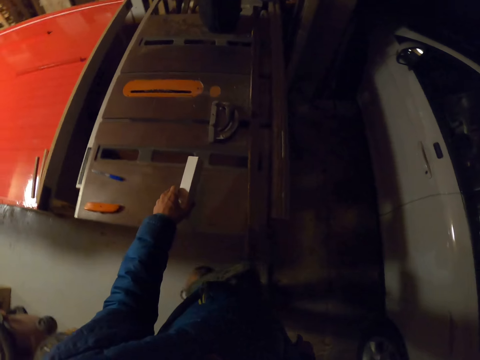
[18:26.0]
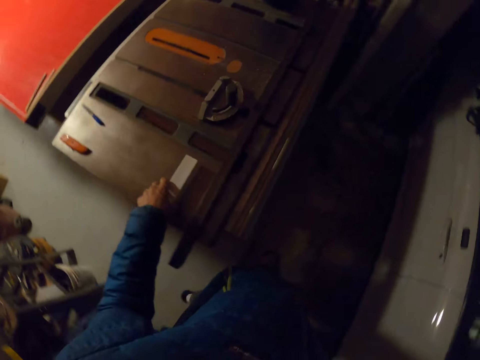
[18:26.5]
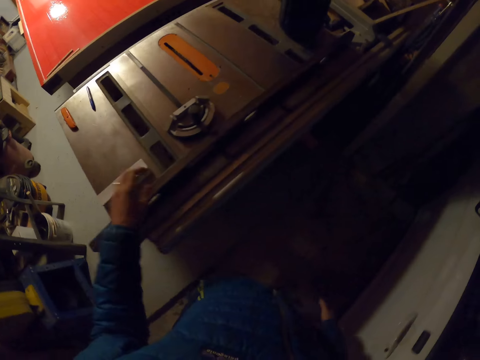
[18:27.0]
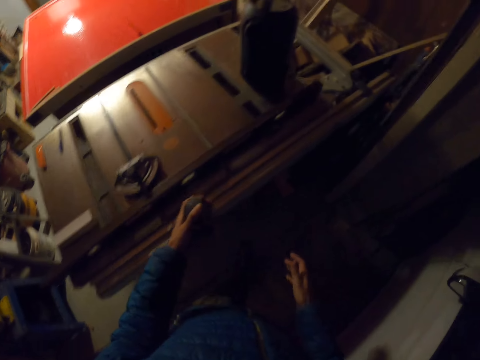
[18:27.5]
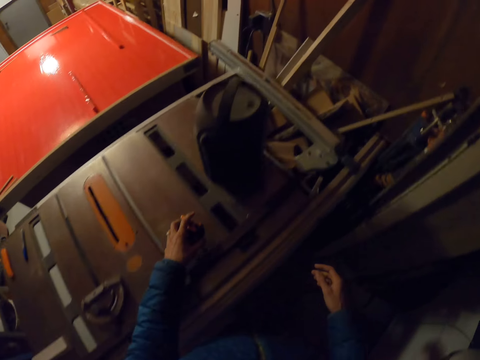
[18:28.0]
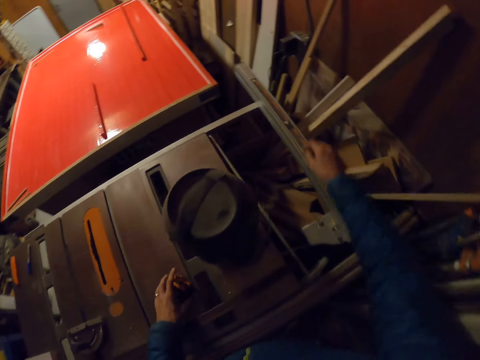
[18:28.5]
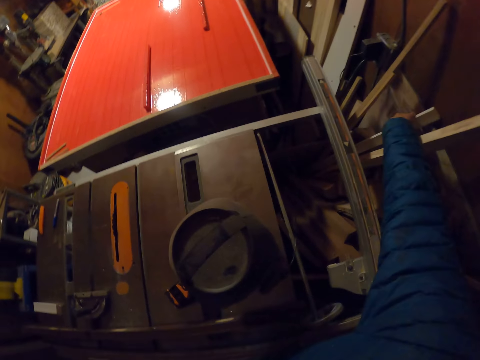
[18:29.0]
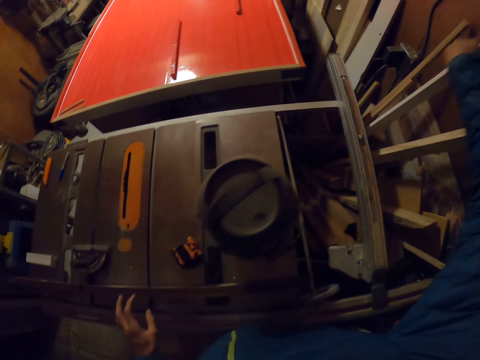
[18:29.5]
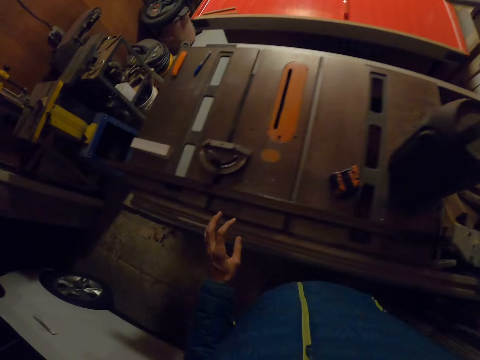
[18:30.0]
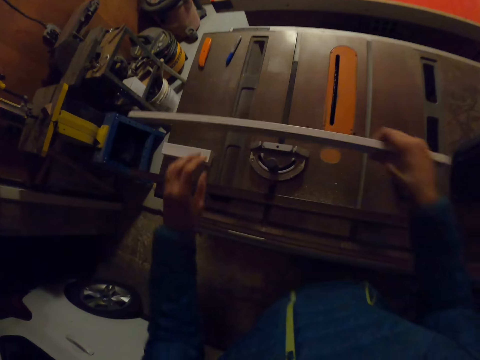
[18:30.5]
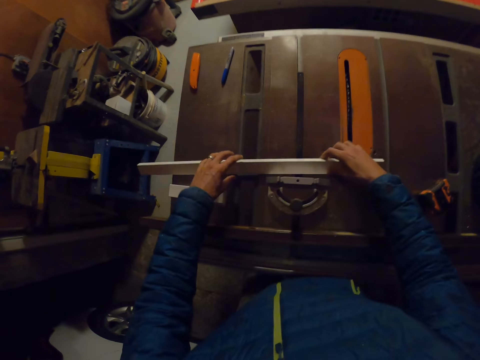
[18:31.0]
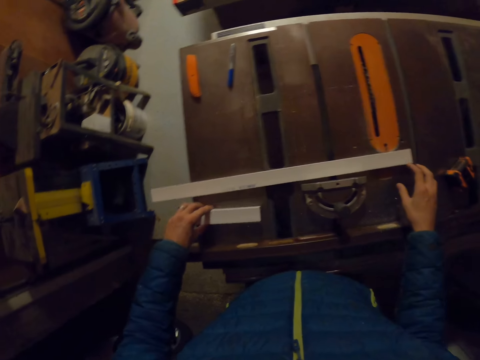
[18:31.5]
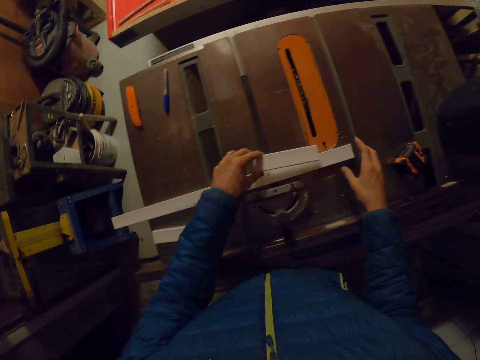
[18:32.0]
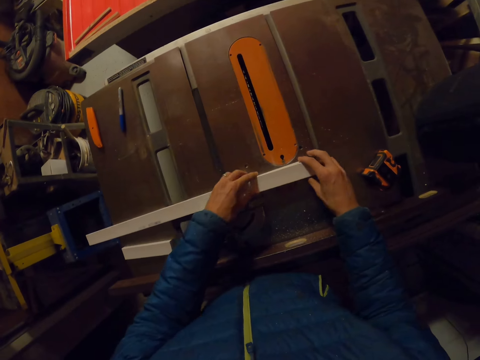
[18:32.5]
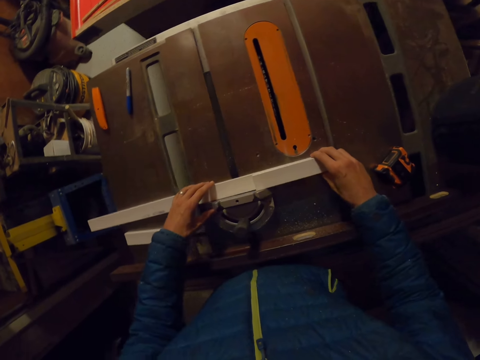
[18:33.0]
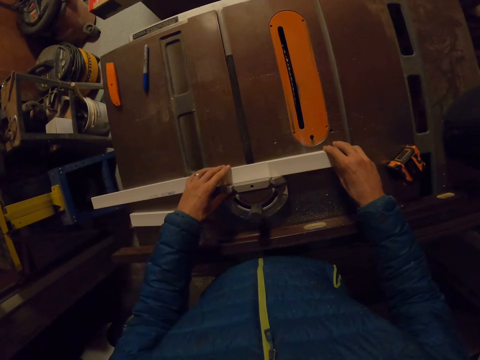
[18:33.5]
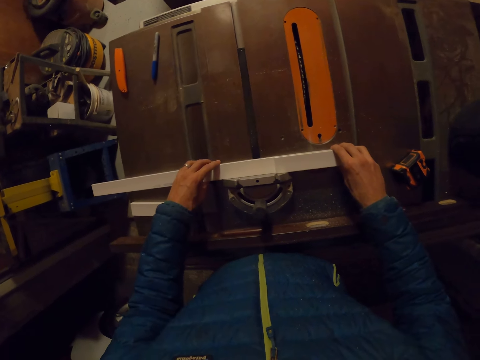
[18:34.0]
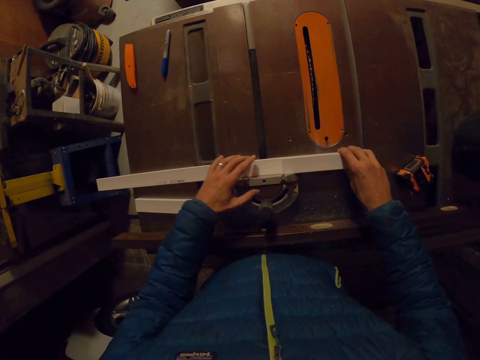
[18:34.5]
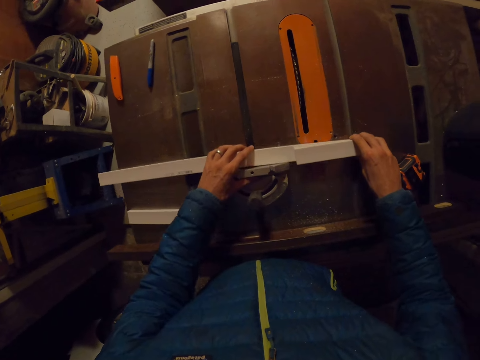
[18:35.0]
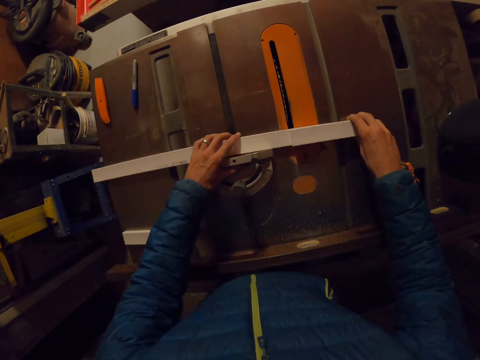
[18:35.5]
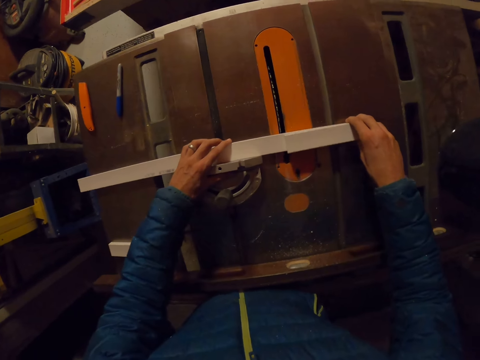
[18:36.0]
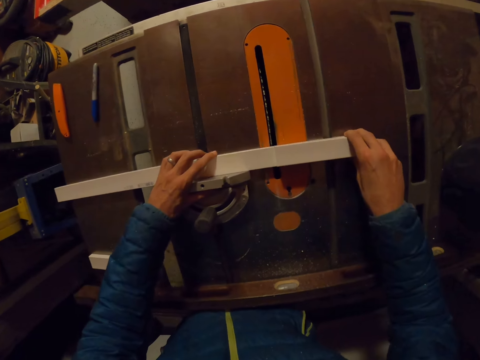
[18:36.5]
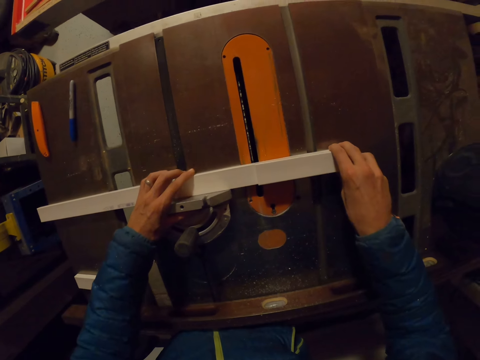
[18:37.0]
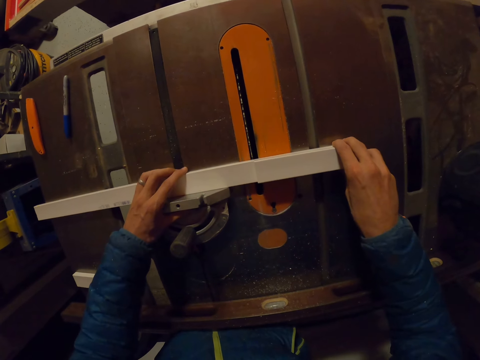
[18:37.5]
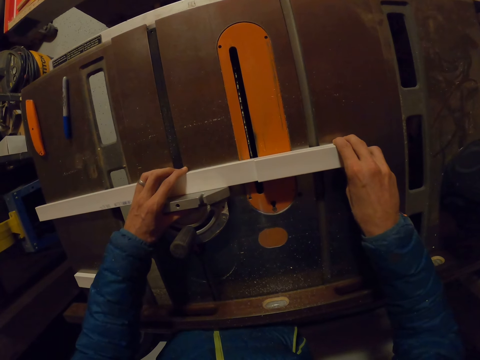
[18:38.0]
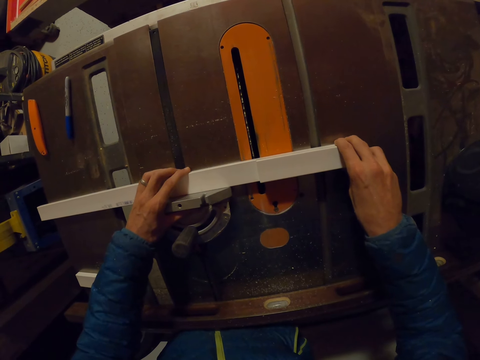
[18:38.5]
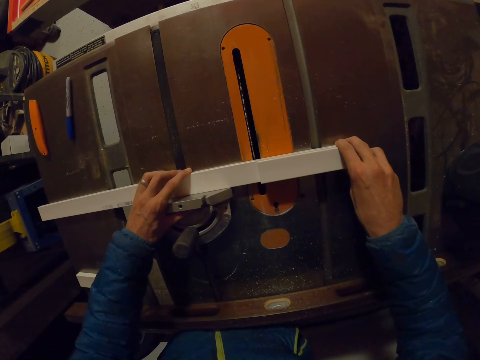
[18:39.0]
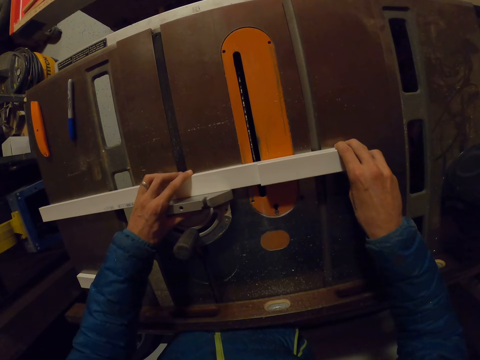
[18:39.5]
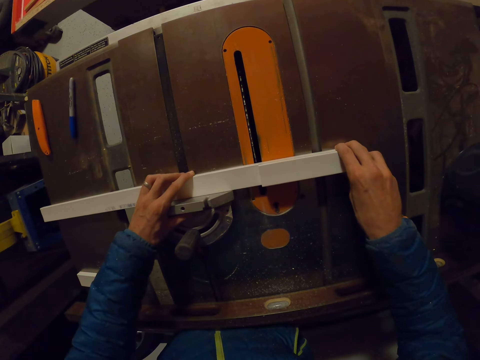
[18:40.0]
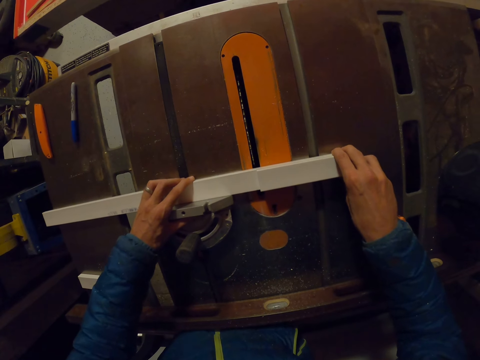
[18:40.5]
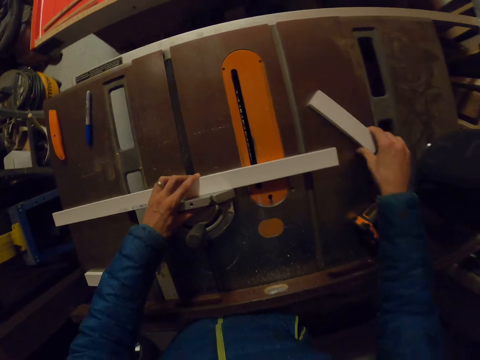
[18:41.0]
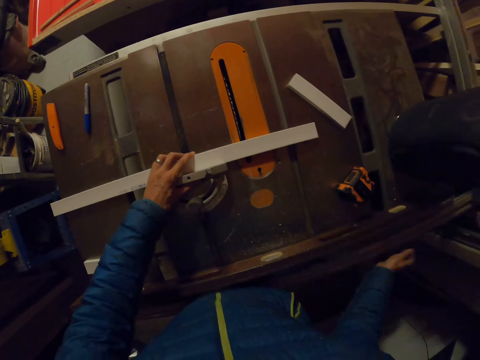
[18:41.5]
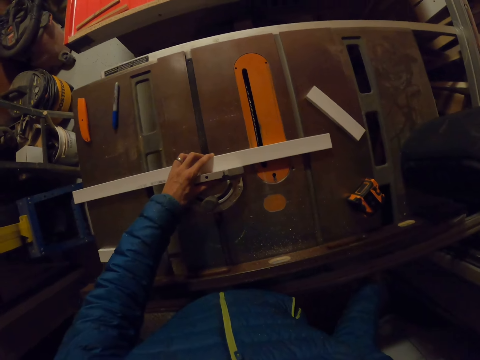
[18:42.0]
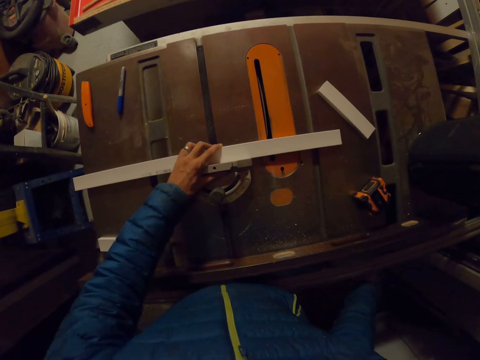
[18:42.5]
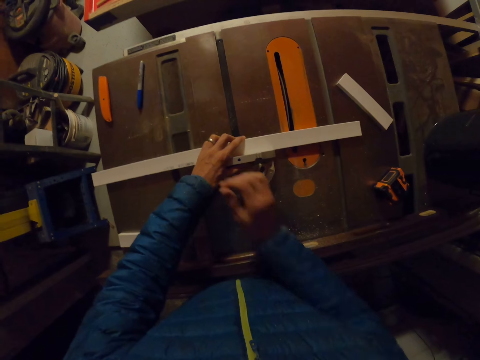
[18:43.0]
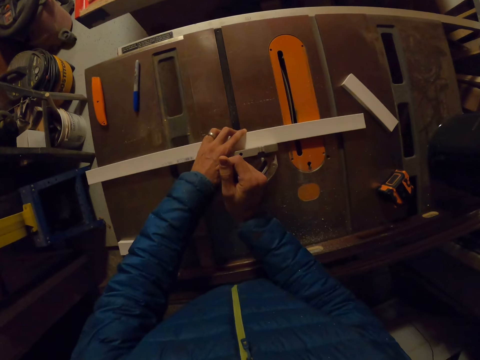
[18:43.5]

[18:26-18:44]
The camera wearer drops the pieces of wood on the table saw. They pass the retractable tape to the left hand. They drop the retractable tape on the table saw. They pick up a piece of wood from a wooden box with the right hand. They drop the piece of wood on the miter gauge on the table. They pick up the piece of wood from the table saw with the left hand. They lay the smaller piece of wood on top of the bigger piece of wood. They take measurement of the piece of wood on the miter gauge with the piece of wood with both hands. They move the piece of wood closer to the saw. They drop the piece of wood on the table saw with the right hand. They turn on the saw. They glide the piece of wood on the miter gauge through the table saw with both hands.

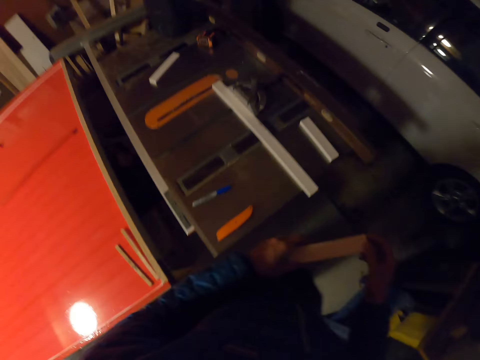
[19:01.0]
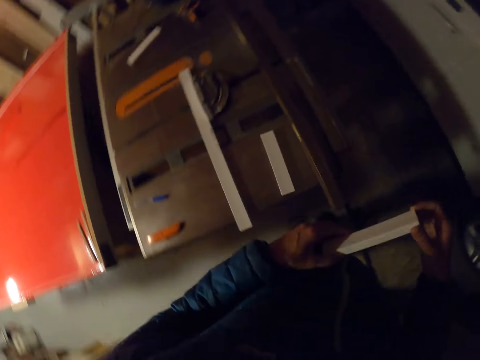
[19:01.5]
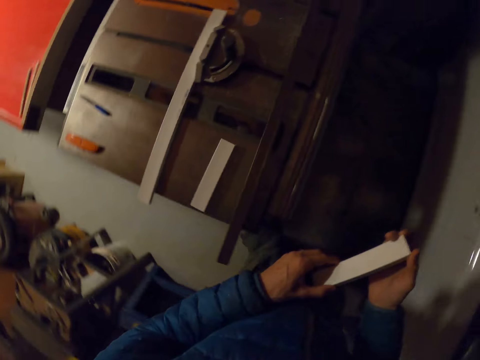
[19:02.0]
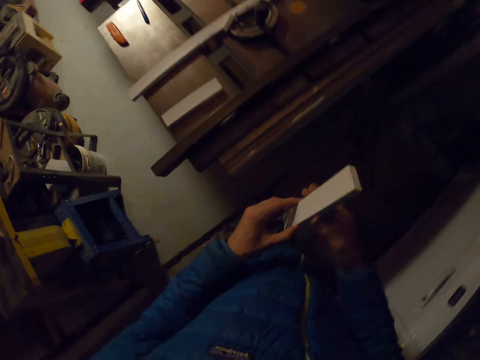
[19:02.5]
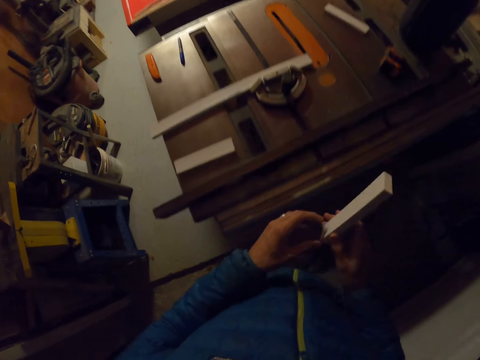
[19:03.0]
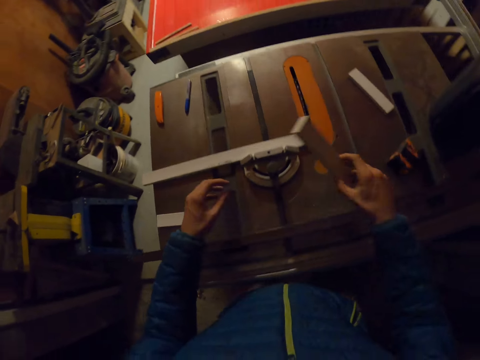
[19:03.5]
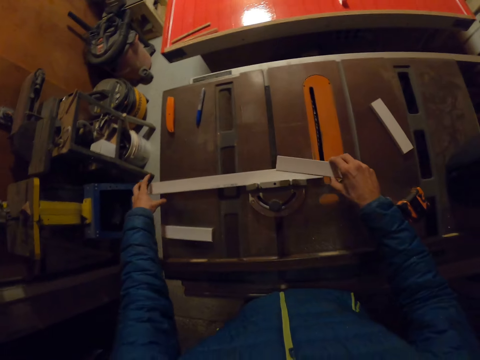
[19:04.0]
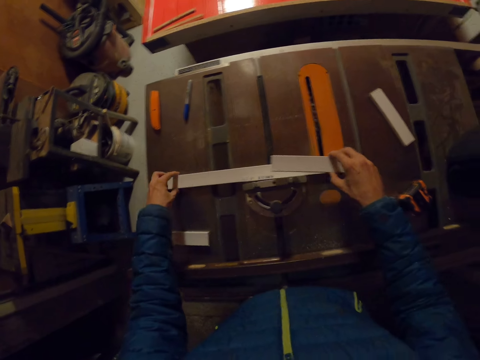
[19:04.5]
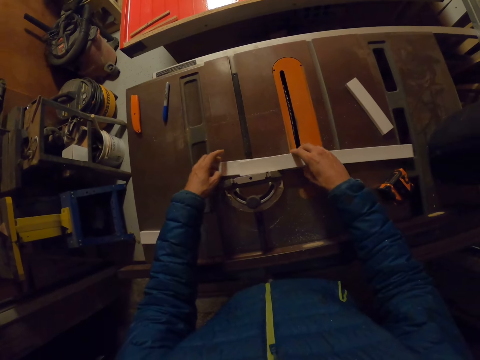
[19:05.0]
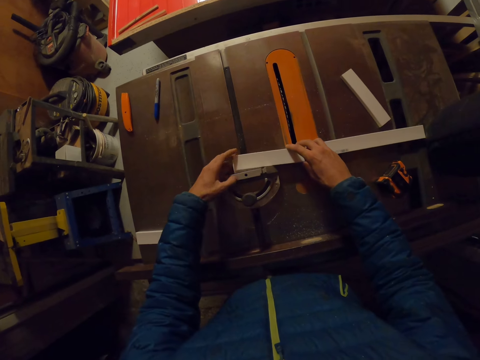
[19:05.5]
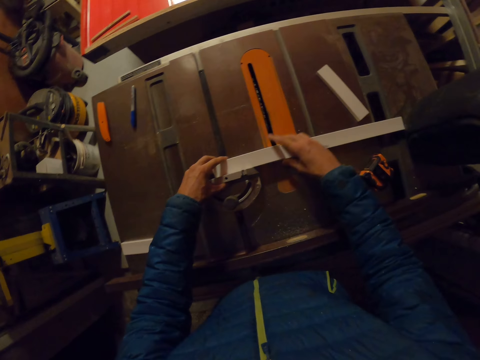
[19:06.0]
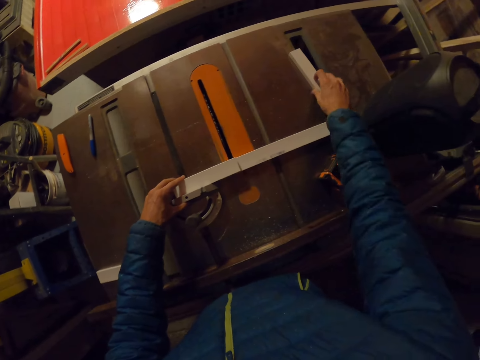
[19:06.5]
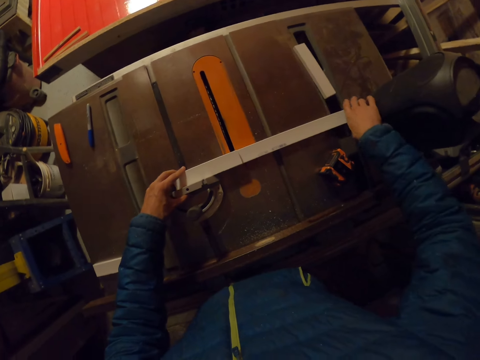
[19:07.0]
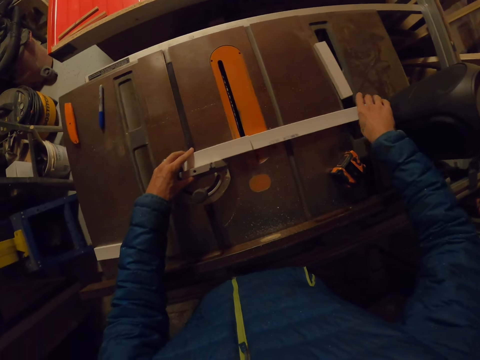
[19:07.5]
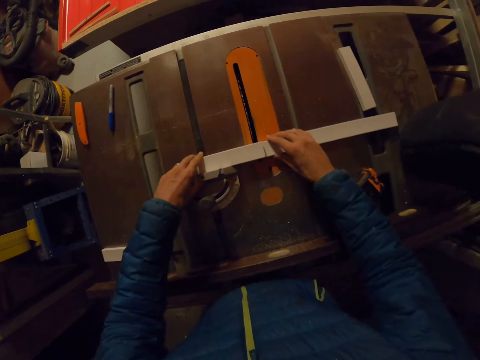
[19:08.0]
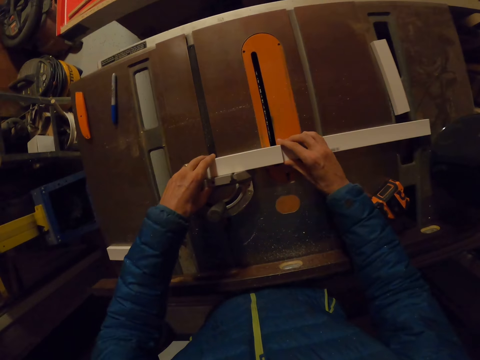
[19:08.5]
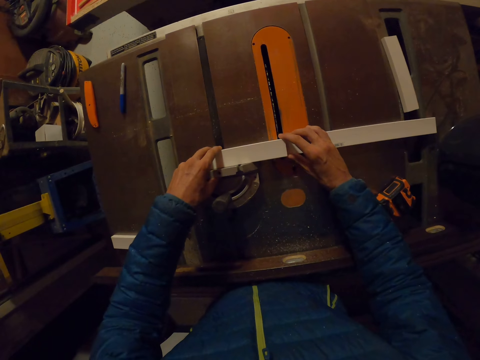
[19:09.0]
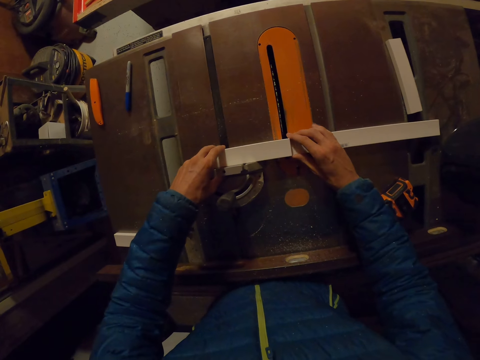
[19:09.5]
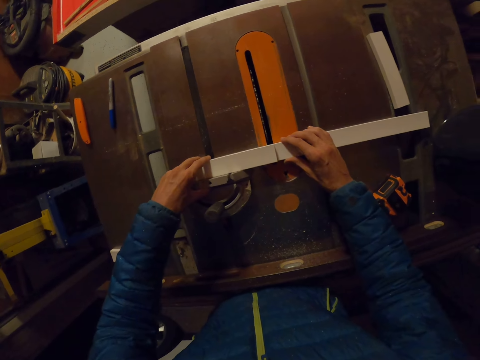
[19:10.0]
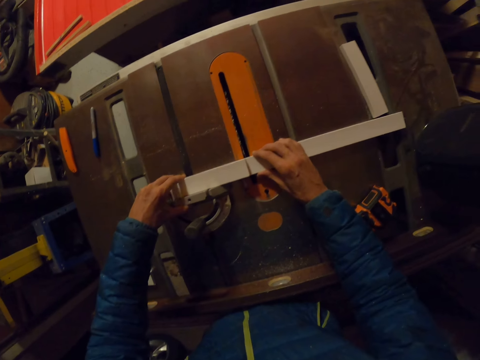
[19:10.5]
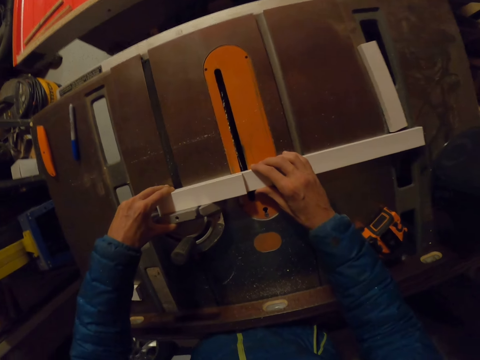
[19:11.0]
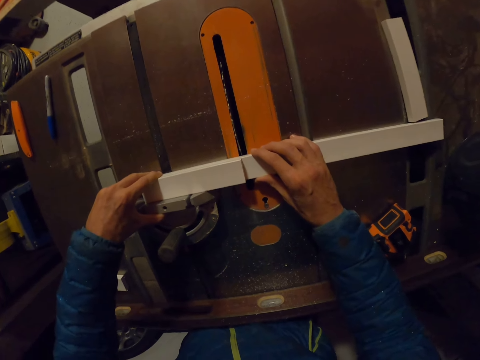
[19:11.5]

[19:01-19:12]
The camera wearer passes the piece of wood to the right hand. They hold the wood with the left hand. They drop the piece of wood on the piece of wood on the miter gauge. They adjust the piece of wood on the table saw with the right hand. They move the piece of wood with the right hand.
